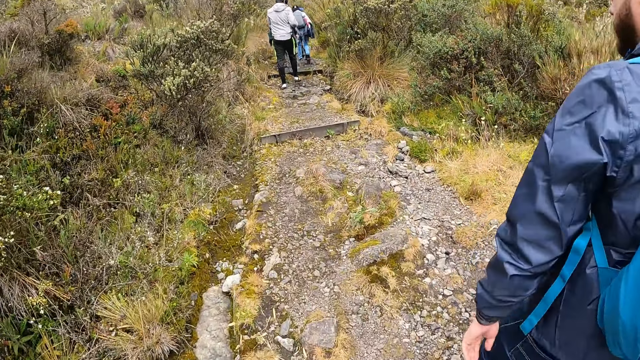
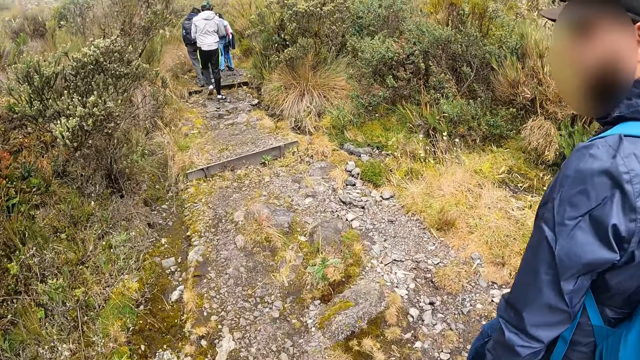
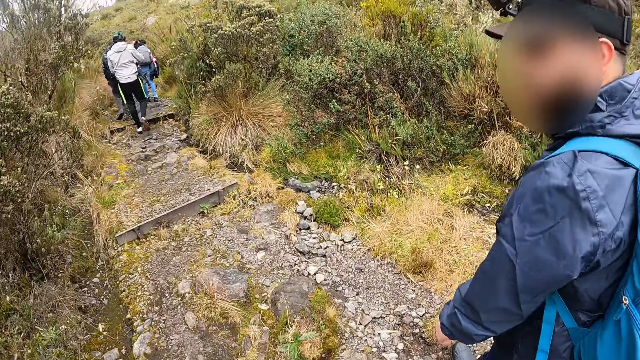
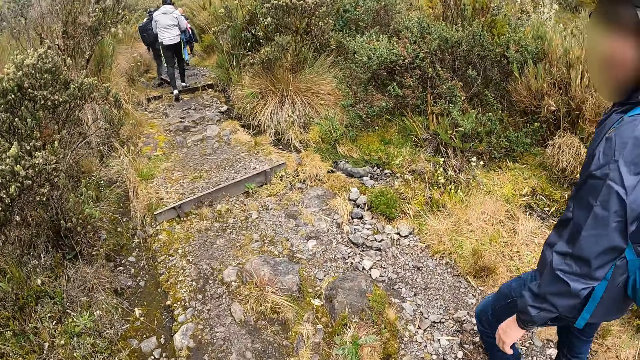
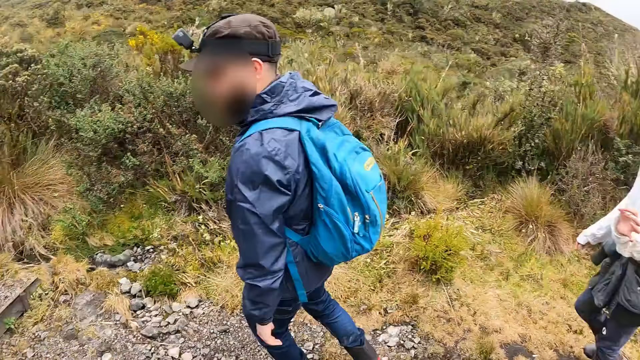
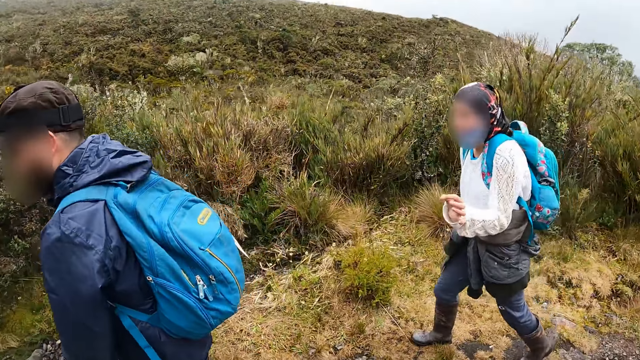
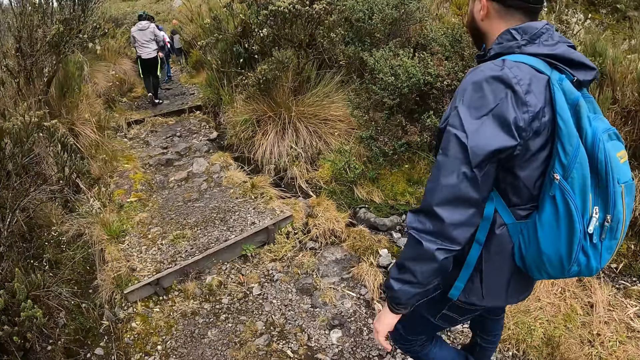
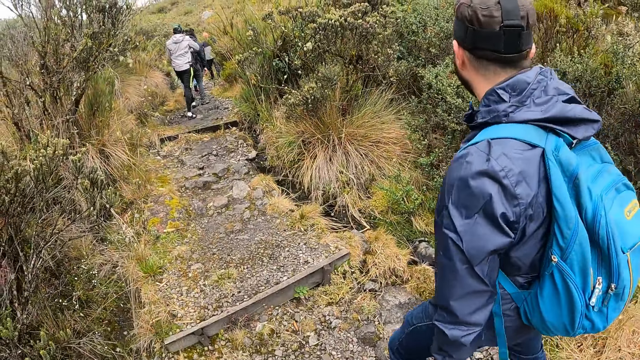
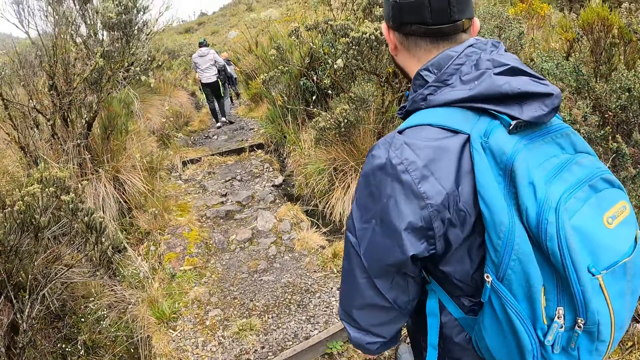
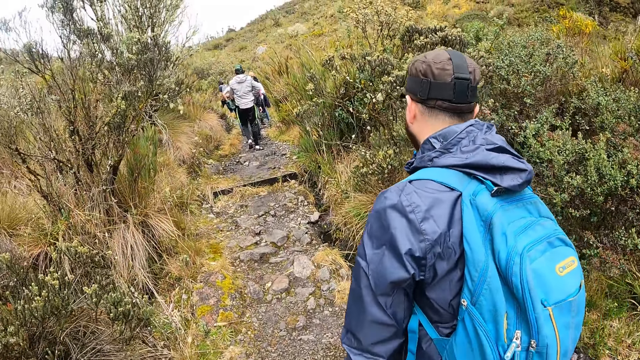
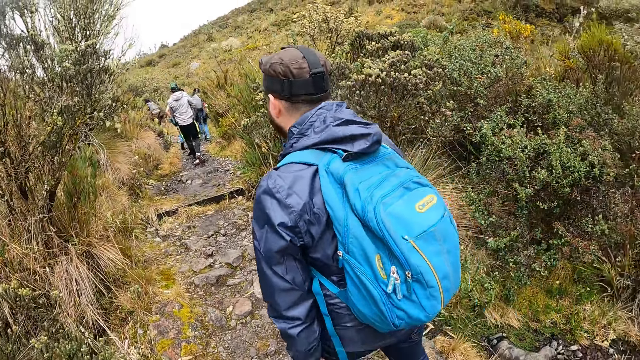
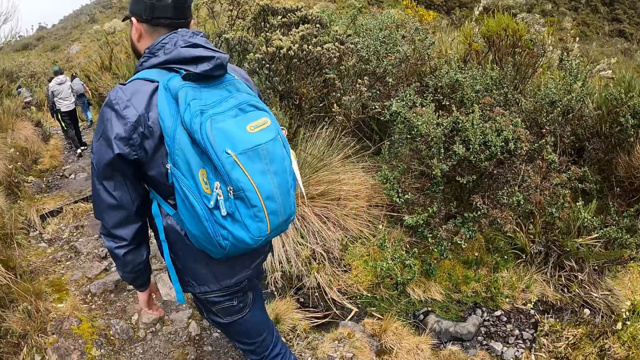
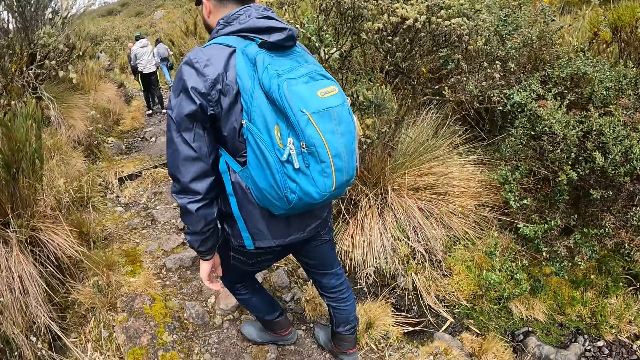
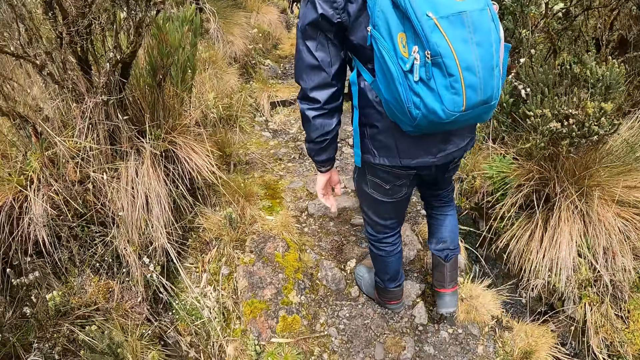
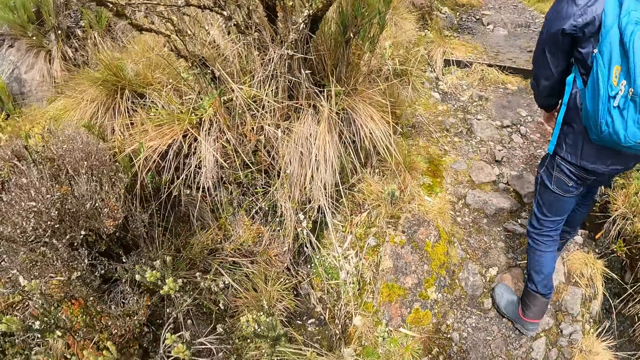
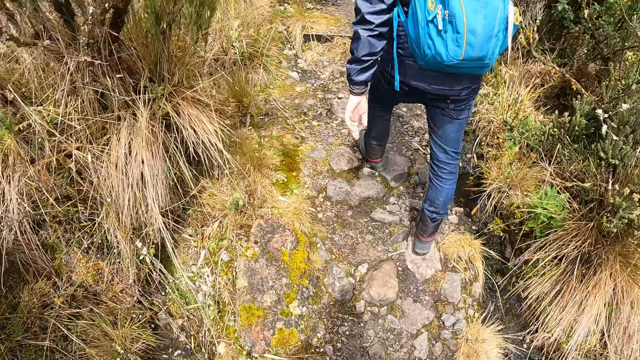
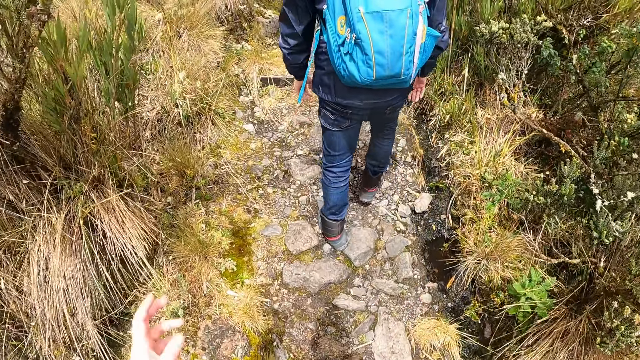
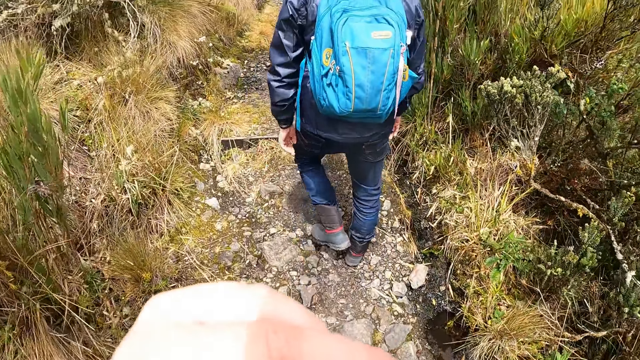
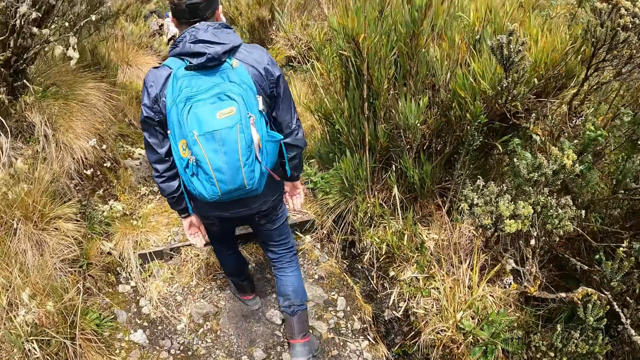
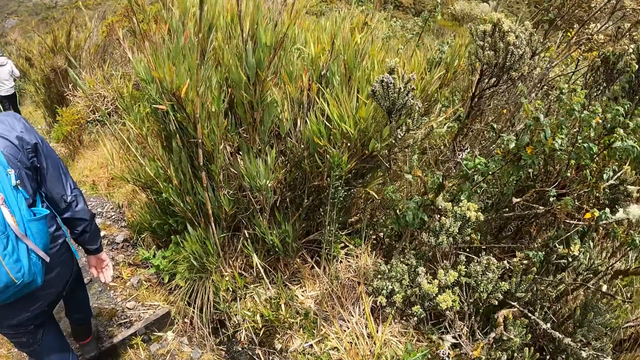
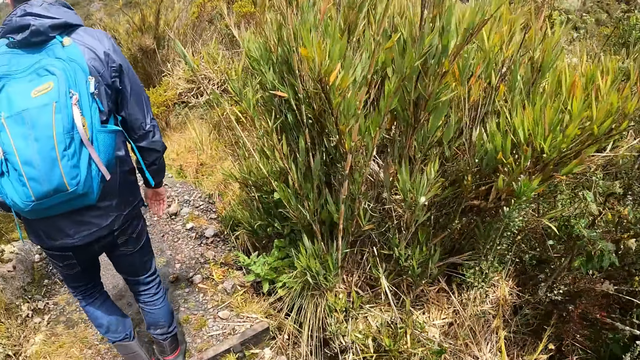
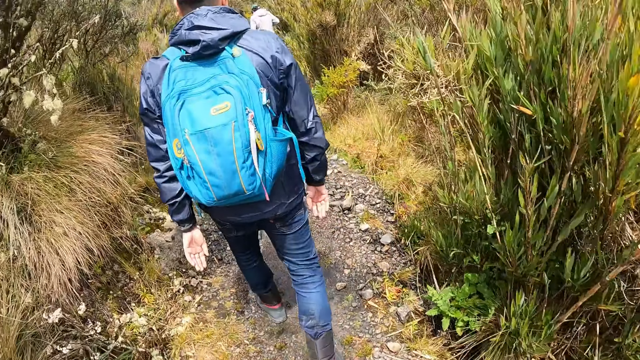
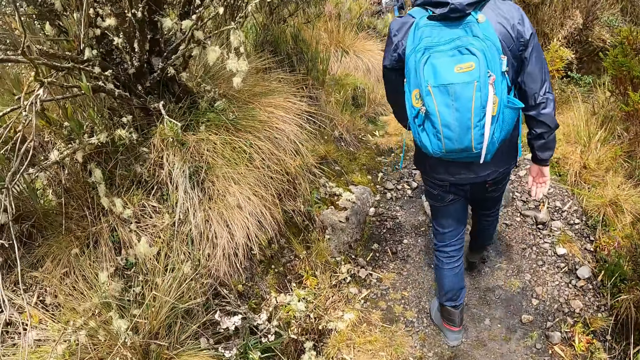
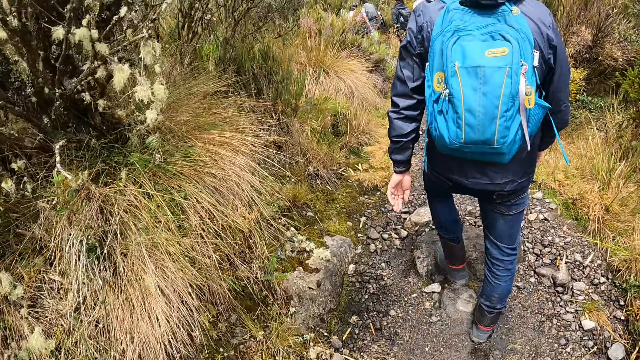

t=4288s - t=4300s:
The camera wearer looks around. They walk along the path.

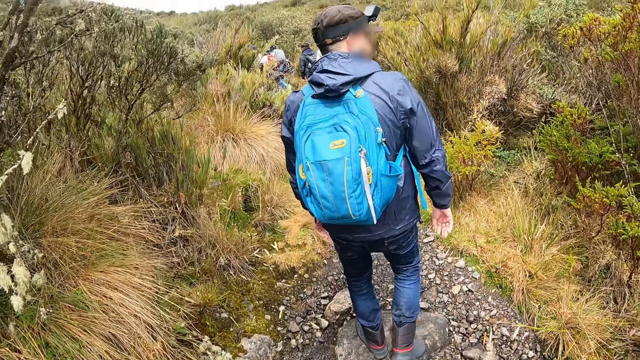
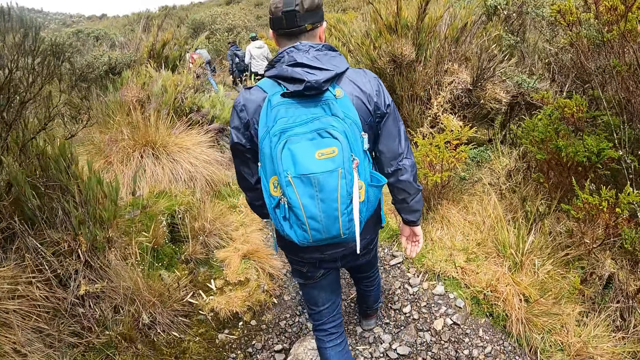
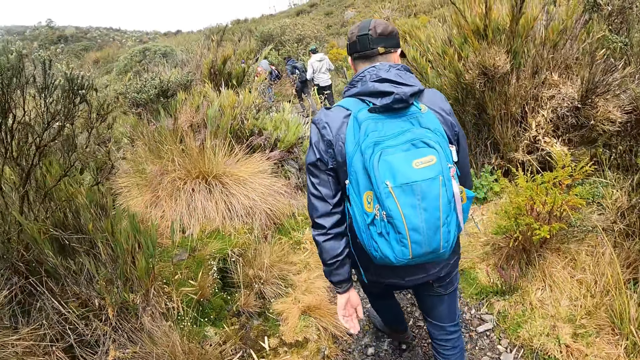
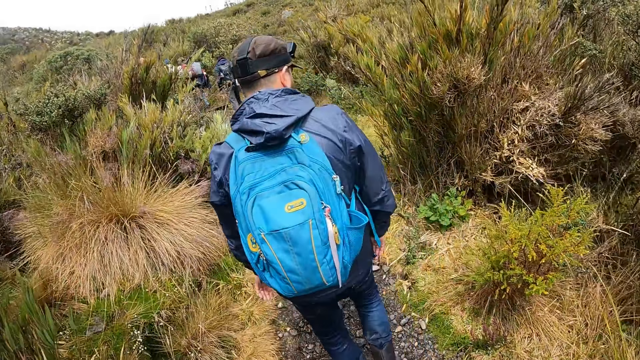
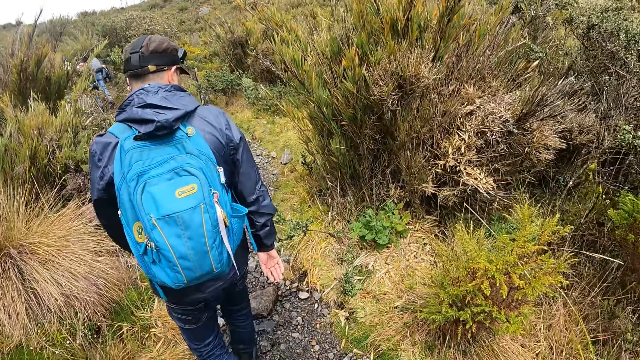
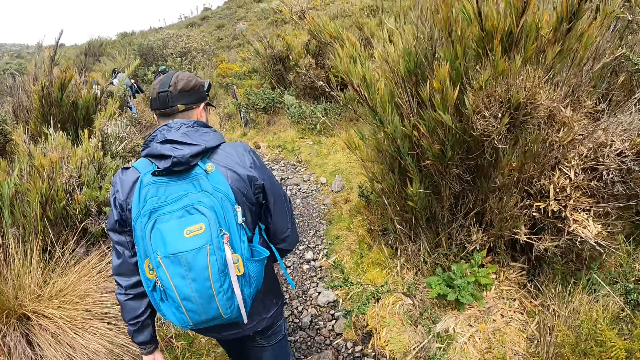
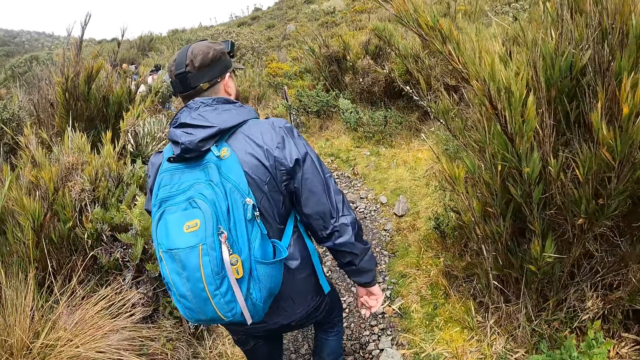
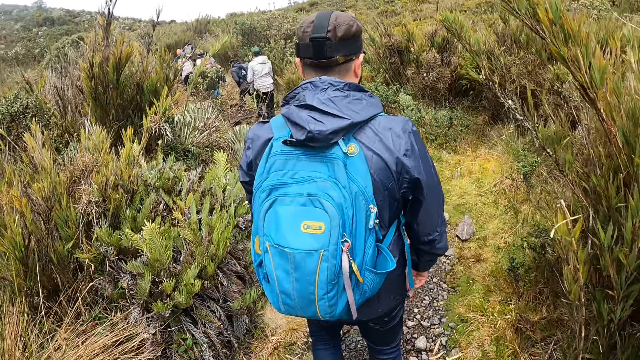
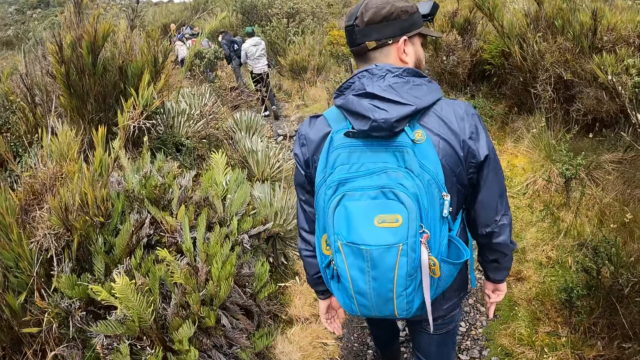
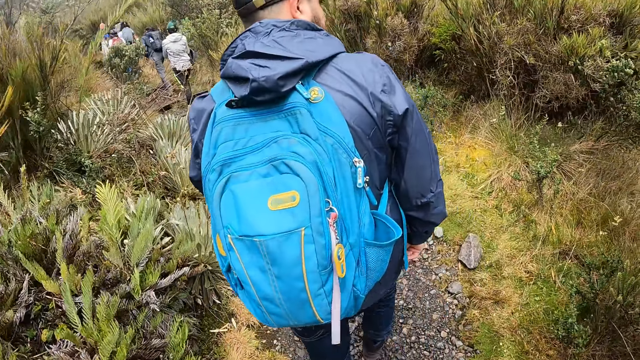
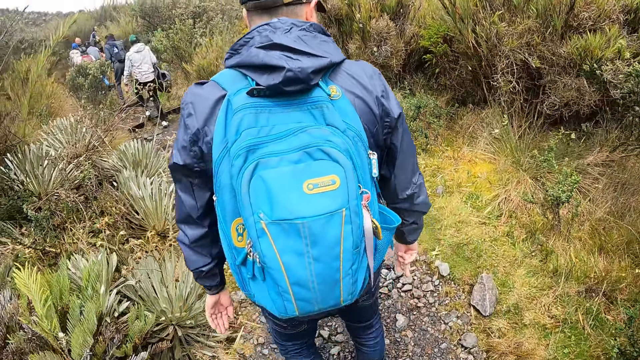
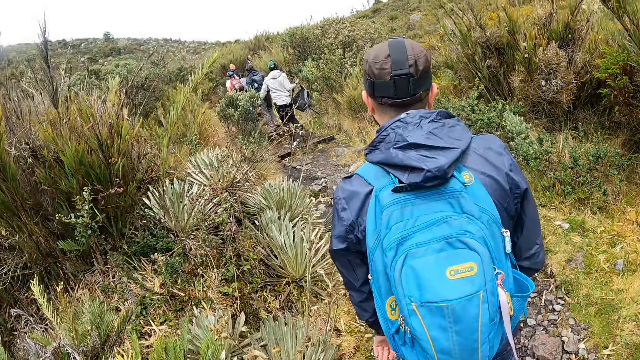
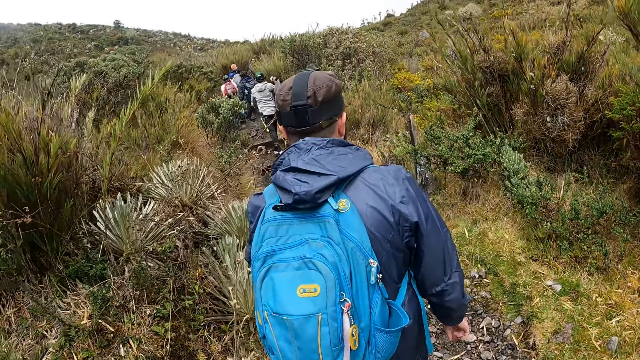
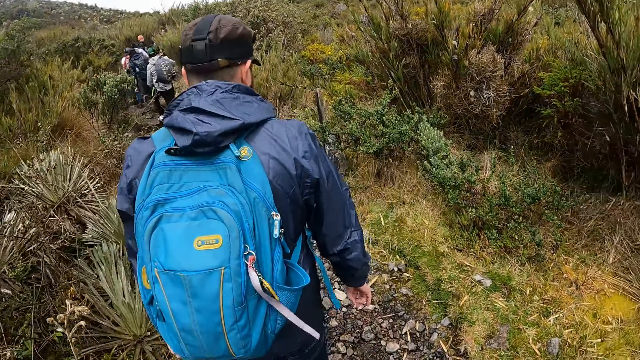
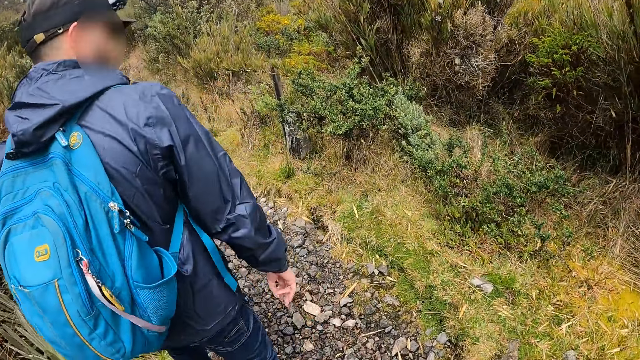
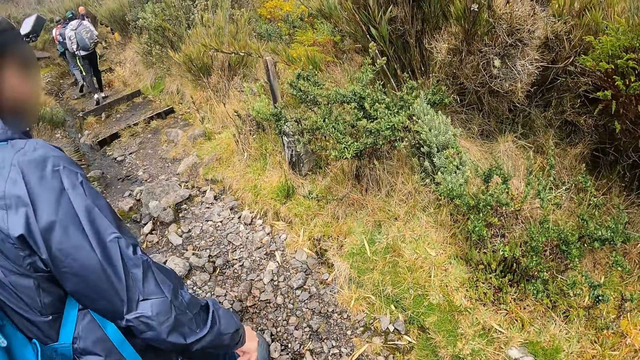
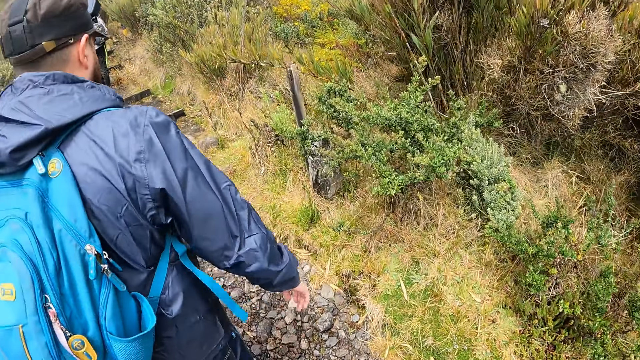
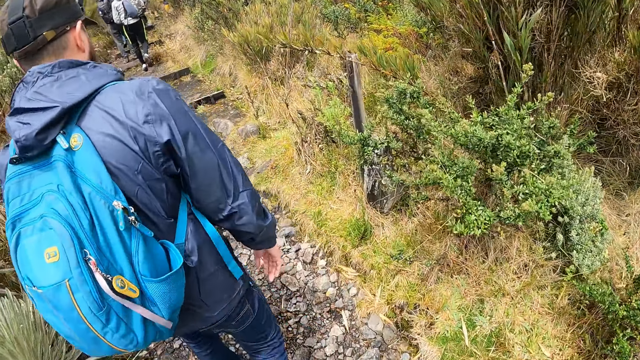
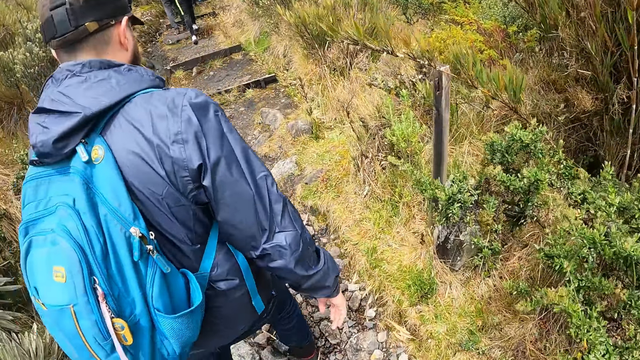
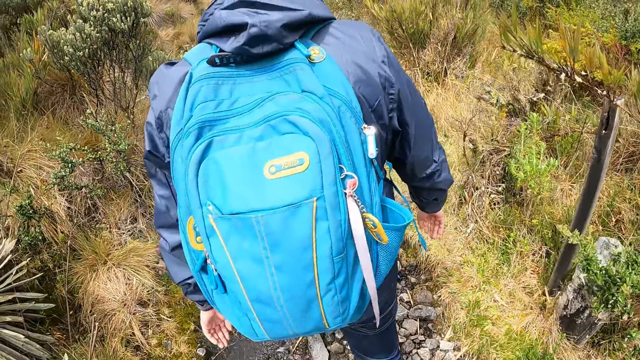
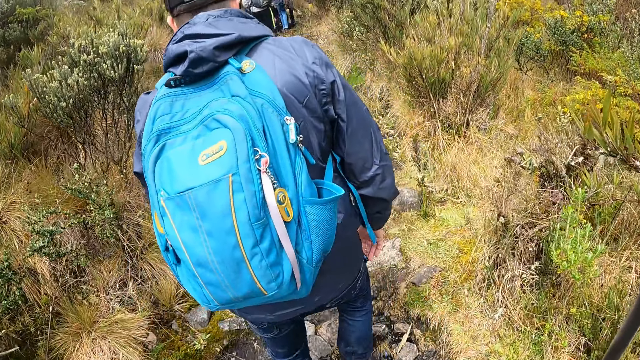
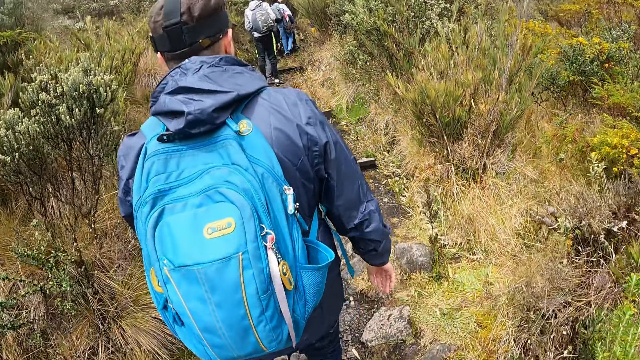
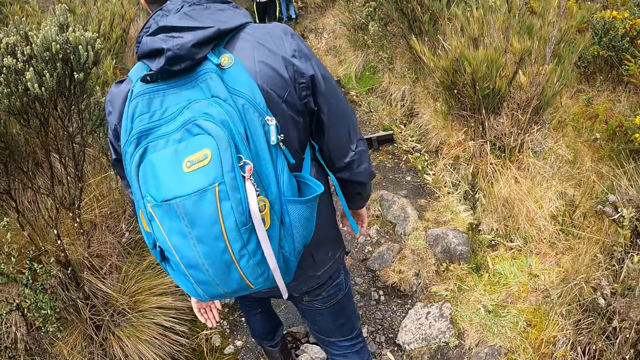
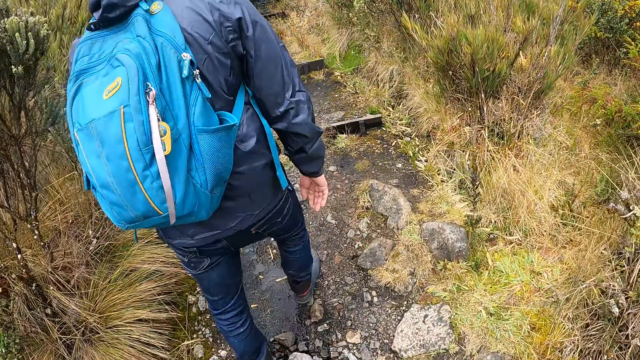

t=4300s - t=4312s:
The man puts the backpack on his back with his right hand.
